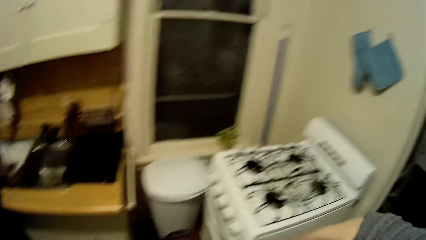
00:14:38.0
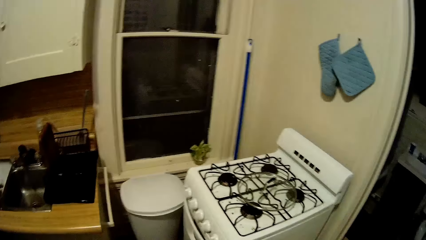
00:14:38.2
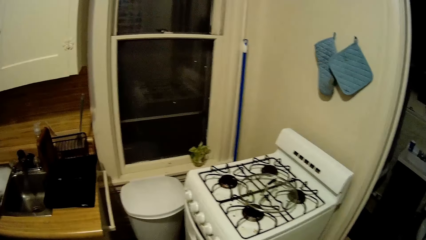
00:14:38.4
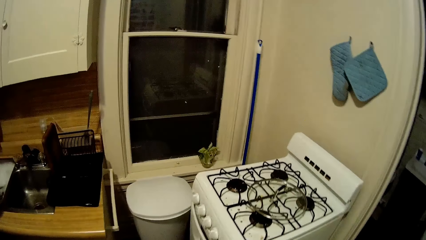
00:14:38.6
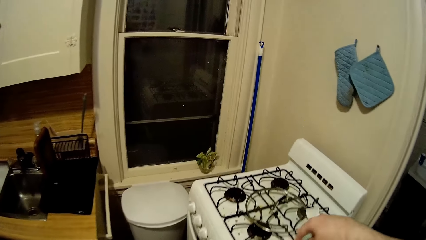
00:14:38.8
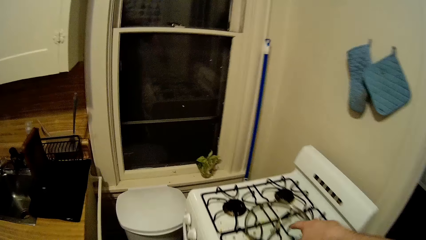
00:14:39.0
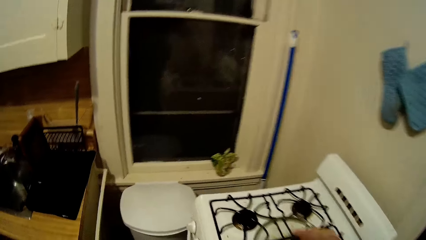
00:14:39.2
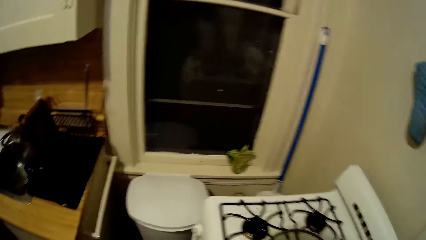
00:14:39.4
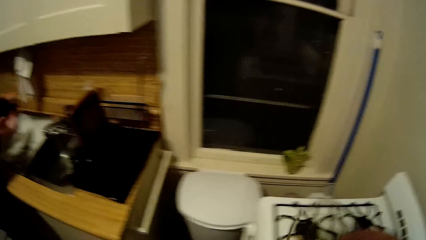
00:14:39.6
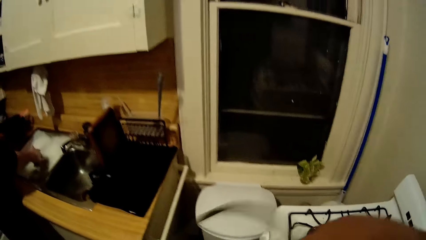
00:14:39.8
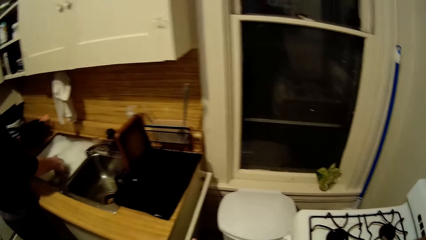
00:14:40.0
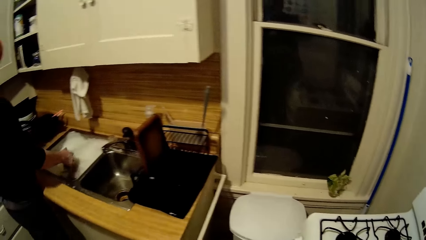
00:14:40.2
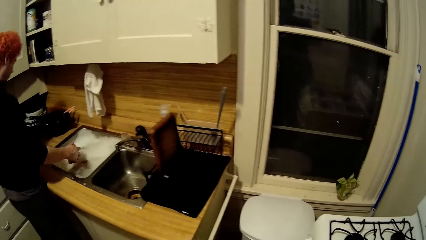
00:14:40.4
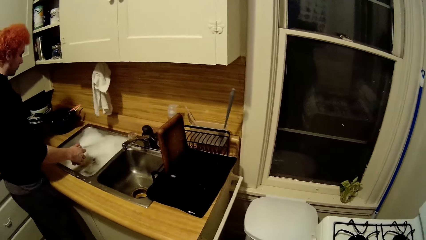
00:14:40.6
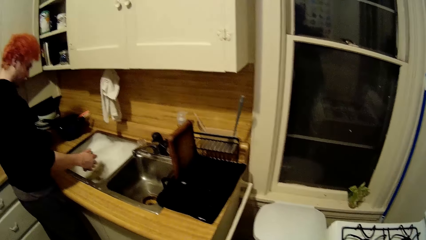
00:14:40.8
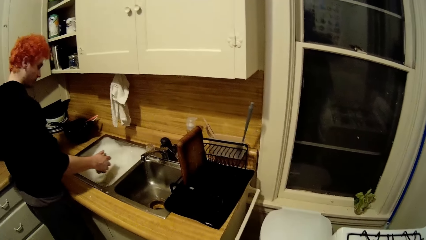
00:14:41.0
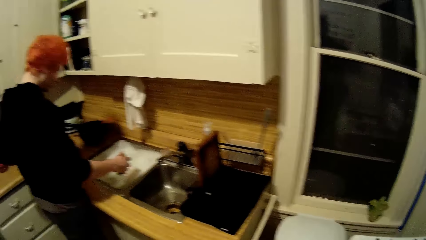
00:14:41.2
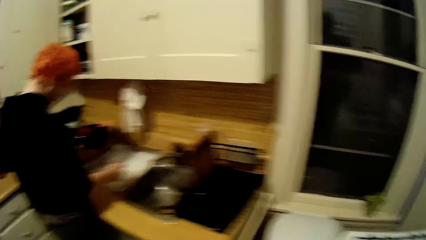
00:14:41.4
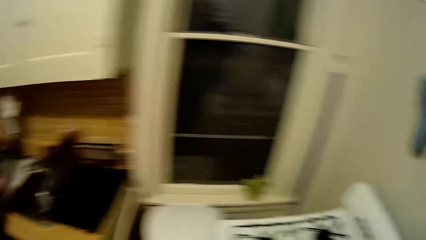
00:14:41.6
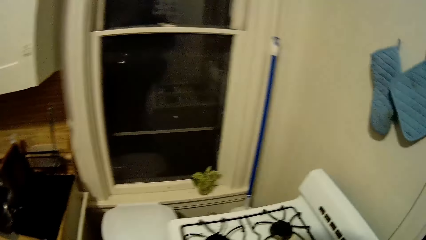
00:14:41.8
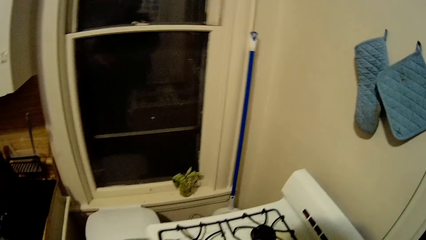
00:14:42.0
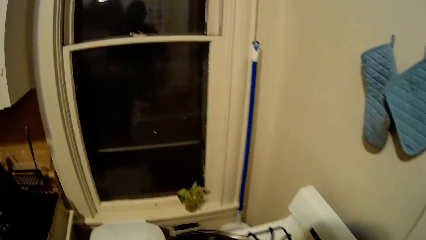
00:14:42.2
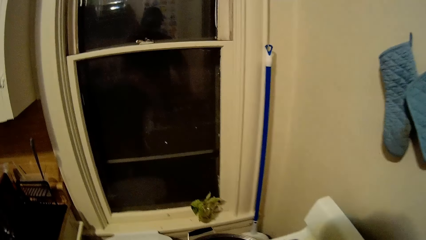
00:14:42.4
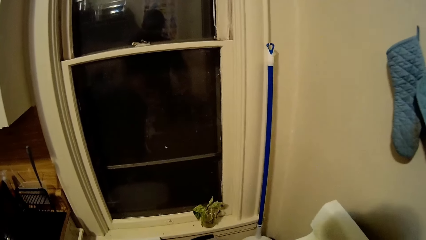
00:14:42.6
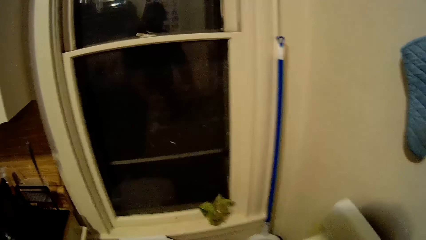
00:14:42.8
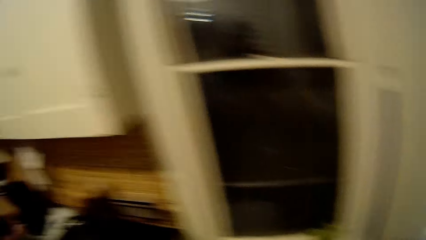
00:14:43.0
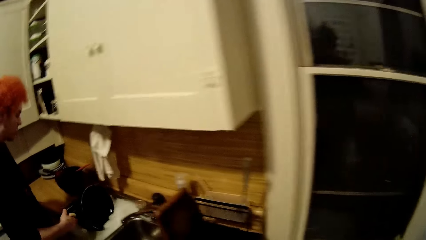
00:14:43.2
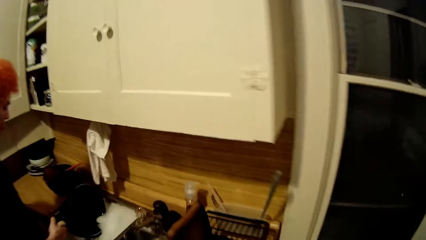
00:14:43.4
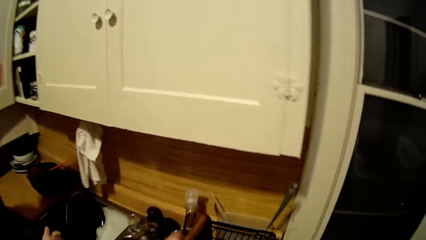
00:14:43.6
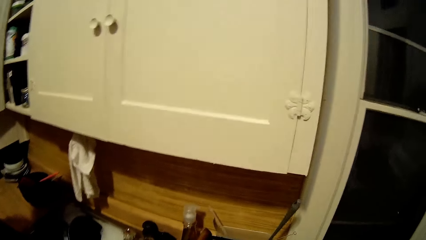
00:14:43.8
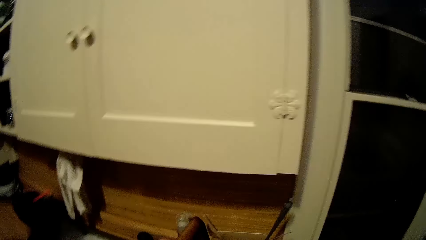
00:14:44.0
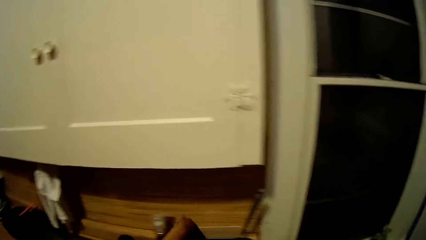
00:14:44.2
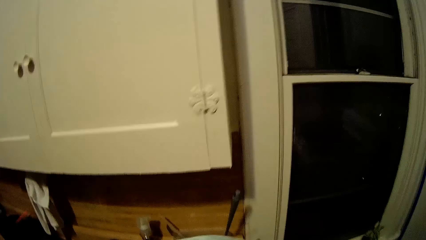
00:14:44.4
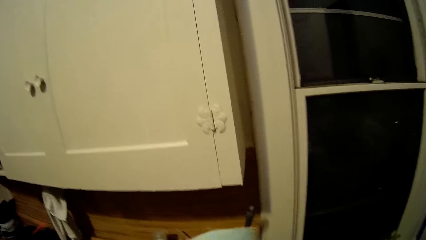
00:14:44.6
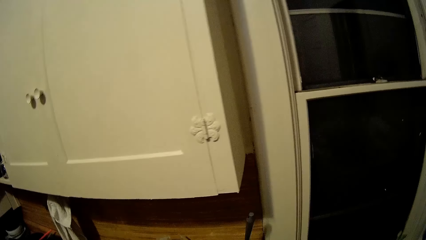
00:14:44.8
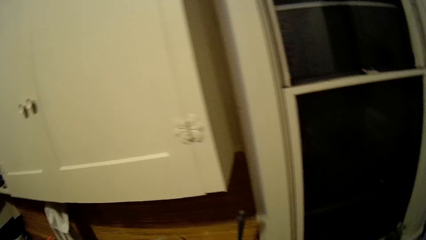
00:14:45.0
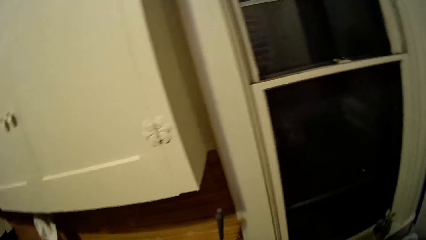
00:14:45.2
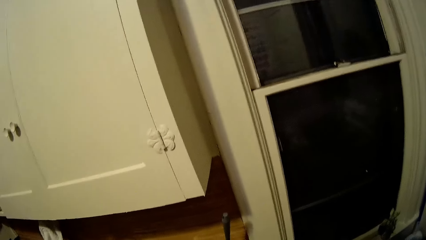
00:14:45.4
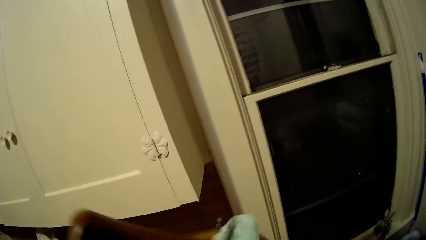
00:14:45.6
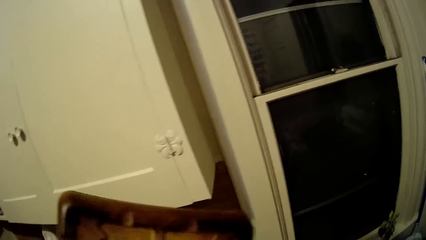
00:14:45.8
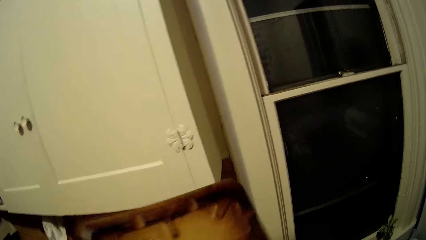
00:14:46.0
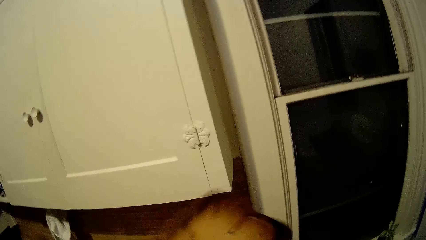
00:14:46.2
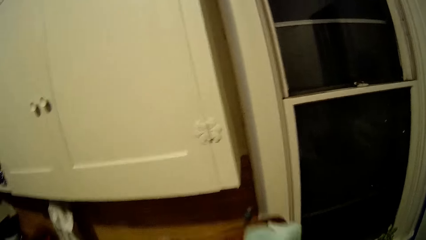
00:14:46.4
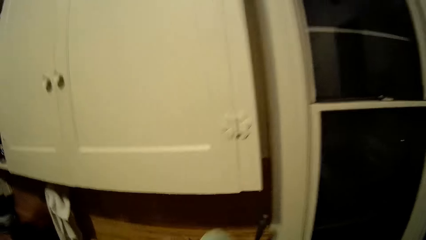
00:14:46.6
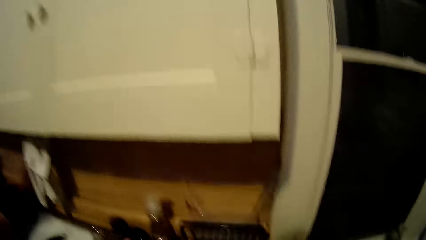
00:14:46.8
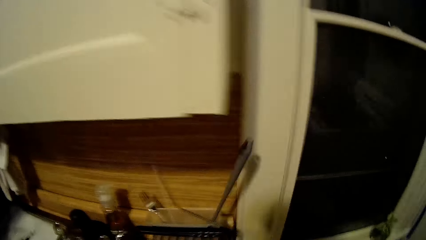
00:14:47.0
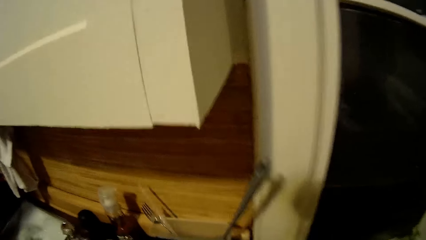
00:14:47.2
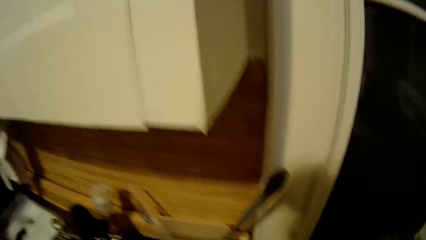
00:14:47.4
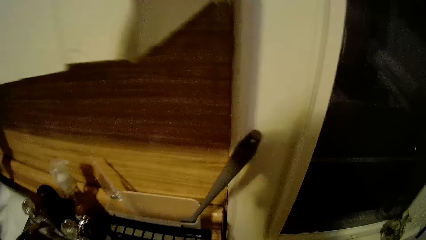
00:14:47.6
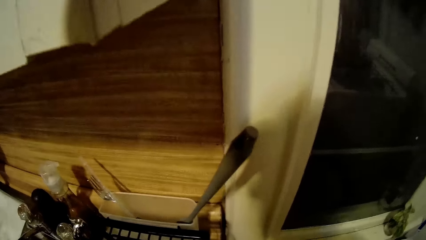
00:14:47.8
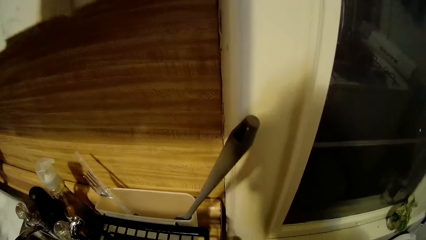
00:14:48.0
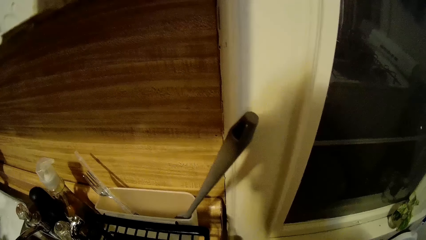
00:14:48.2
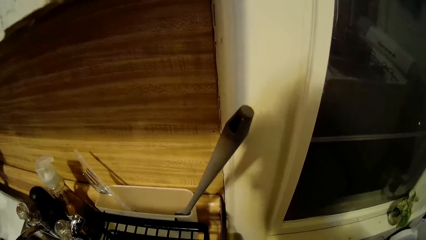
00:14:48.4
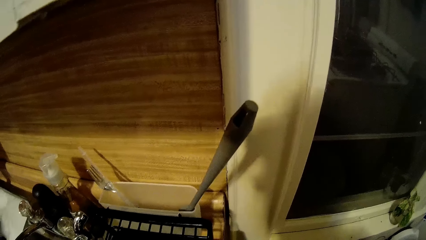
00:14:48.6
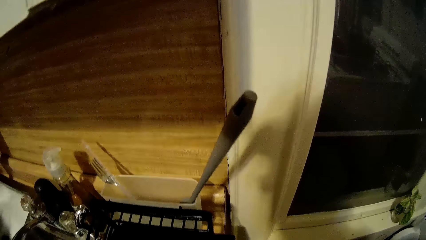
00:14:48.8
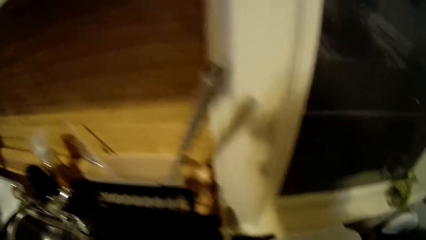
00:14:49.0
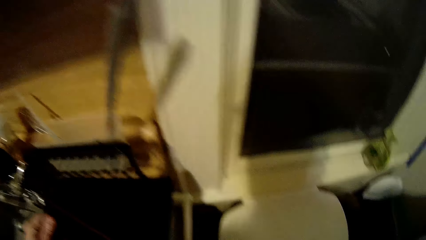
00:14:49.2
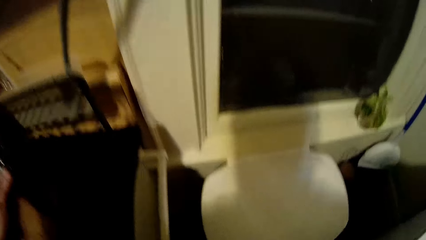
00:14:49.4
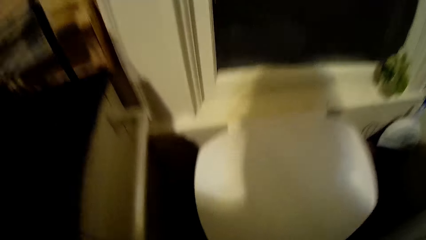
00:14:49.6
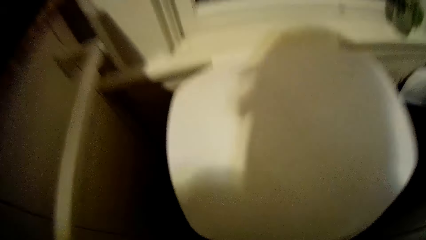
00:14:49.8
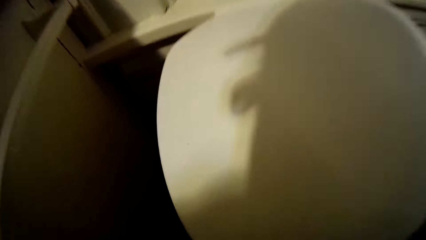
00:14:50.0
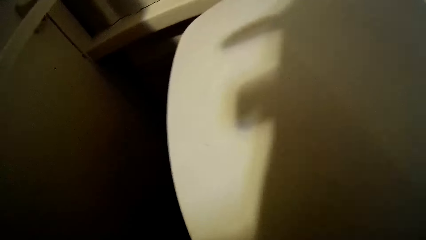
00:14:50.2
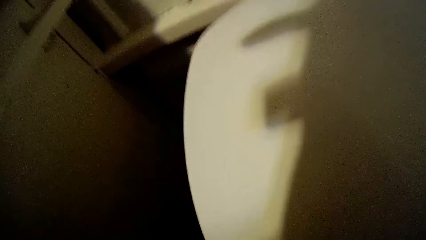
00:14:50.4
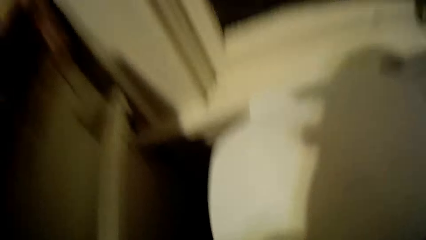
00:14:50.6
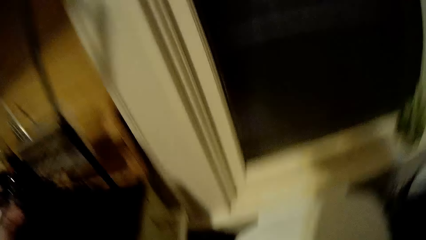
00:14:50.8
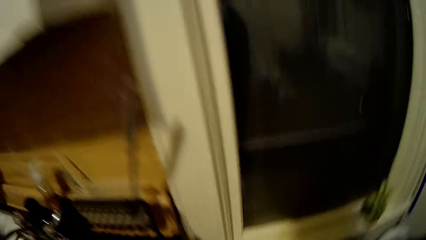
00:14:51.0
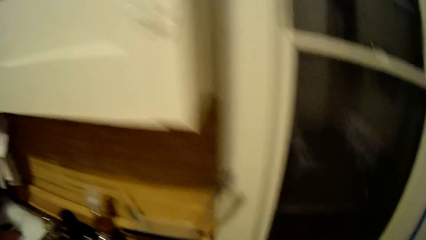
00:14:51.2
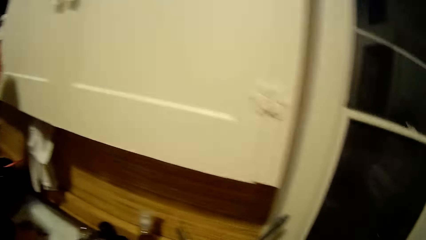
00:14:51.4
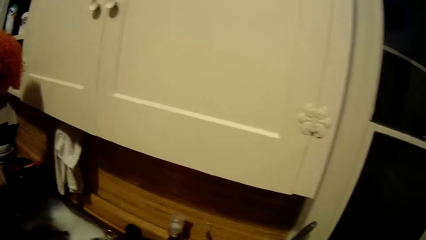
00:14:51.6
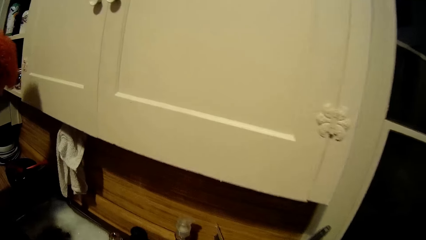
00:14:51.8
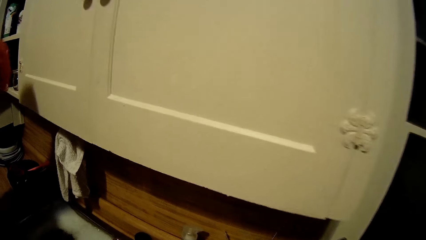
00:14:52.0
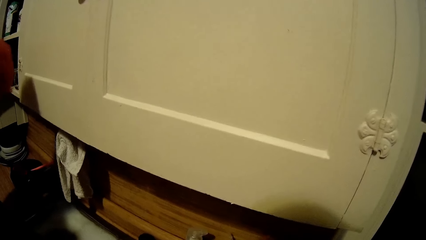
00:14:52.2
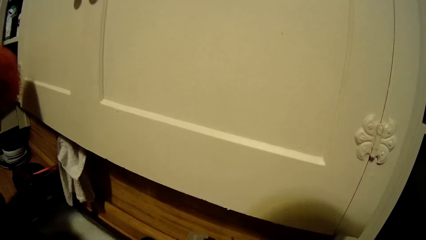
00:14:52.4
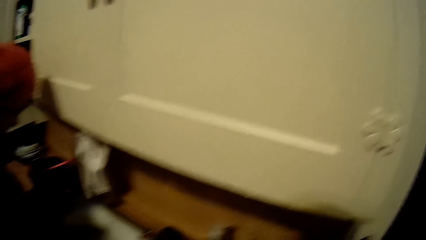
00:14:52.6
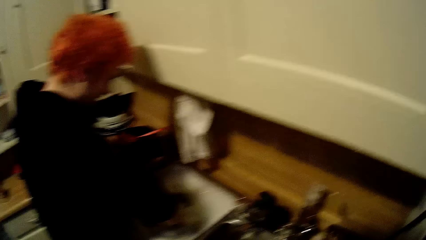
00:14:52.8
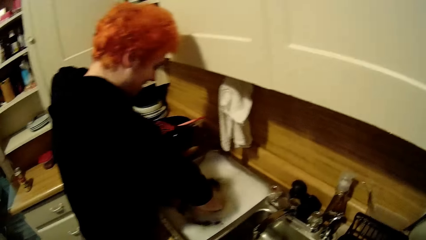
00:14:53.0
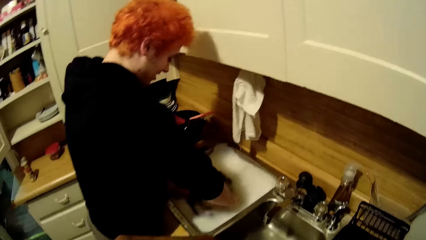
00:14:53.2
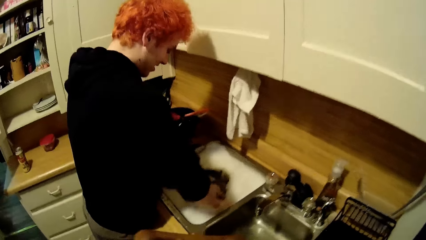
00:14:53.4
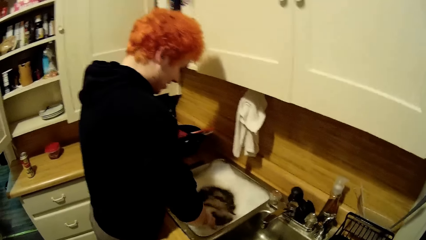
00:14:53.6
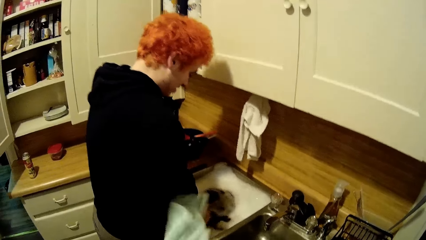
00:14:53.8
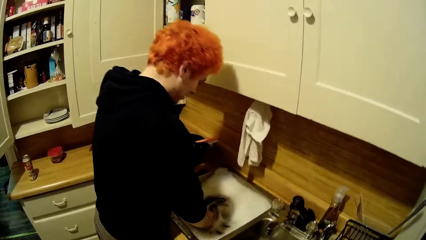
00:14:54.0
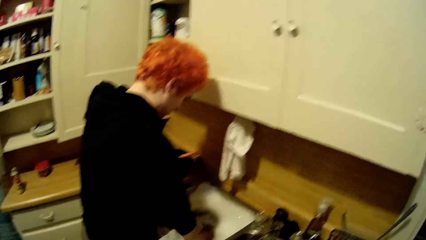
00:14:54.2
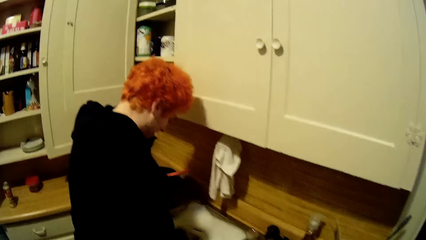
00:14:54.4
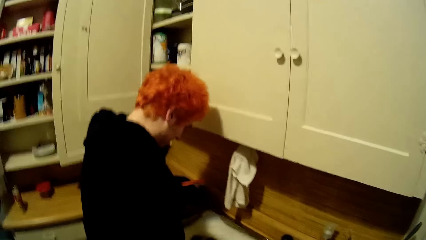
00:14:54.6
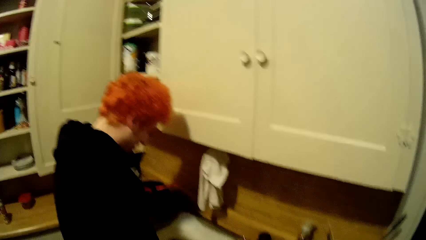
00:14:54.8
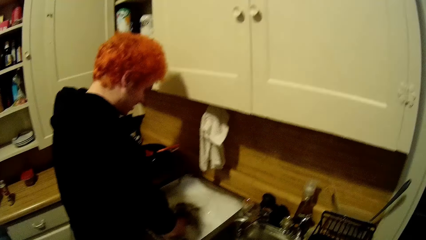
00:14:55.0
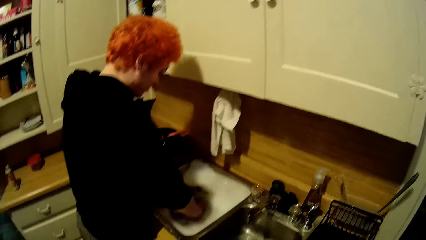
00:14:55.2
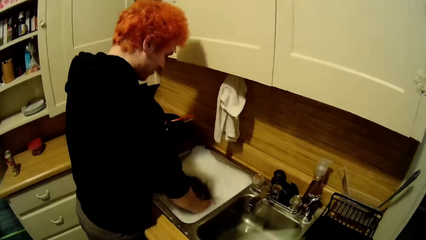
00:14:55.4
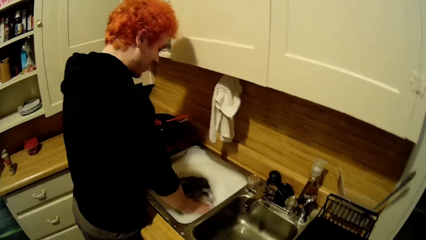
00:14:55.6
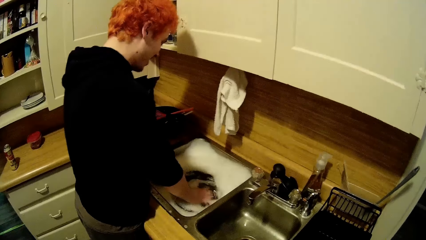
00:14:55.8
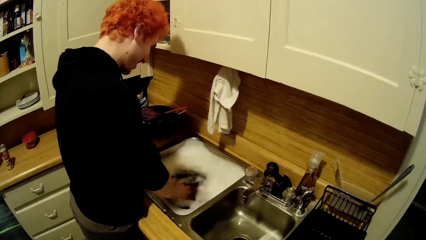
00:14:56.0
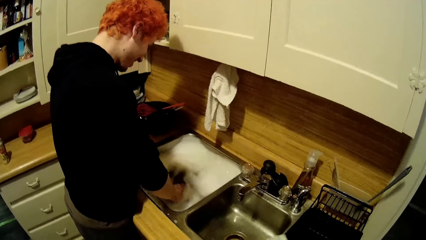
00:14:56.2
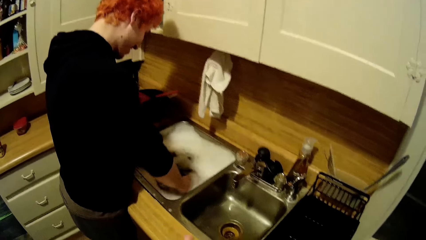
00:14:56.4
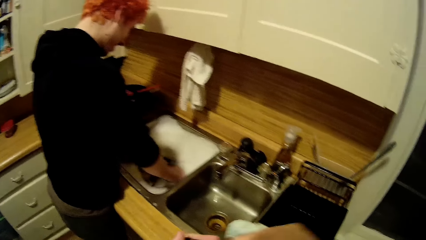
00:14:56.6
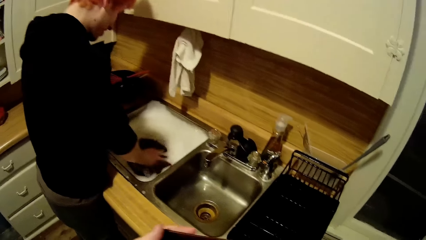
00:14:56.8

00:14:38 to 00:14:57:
The camera wearer stares around the house. They wipe a tray. They talk with a man. The man washes something.
